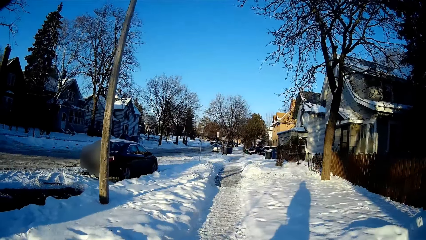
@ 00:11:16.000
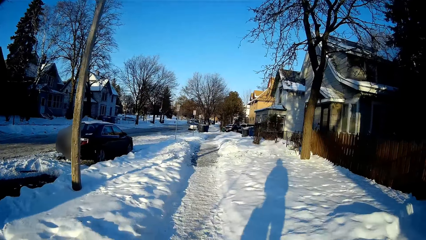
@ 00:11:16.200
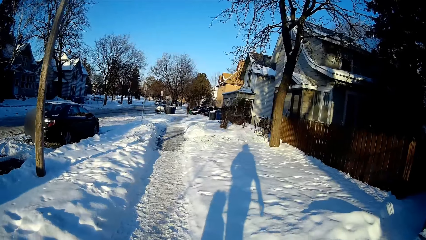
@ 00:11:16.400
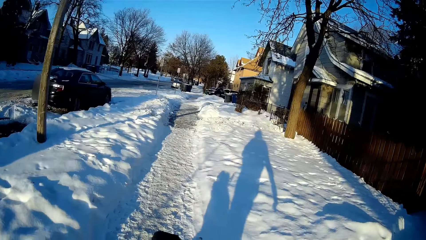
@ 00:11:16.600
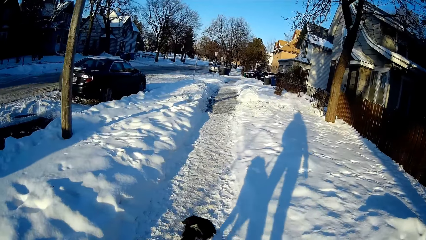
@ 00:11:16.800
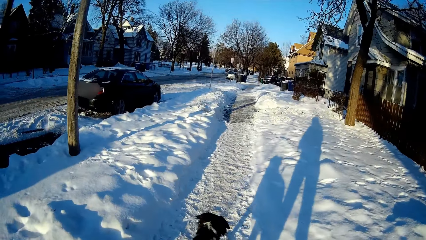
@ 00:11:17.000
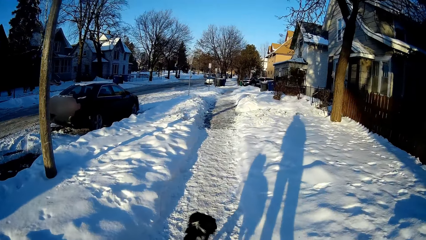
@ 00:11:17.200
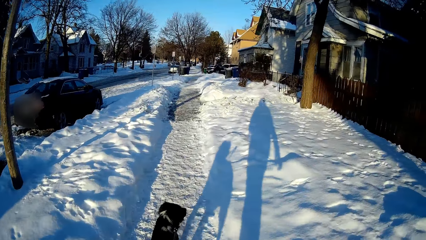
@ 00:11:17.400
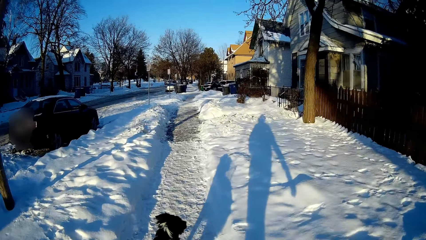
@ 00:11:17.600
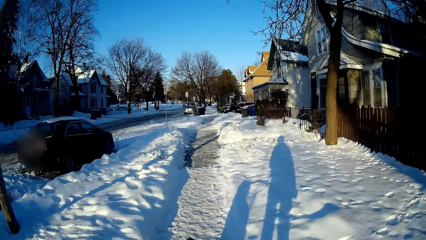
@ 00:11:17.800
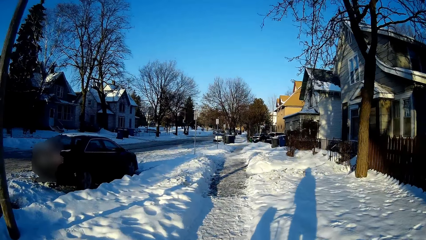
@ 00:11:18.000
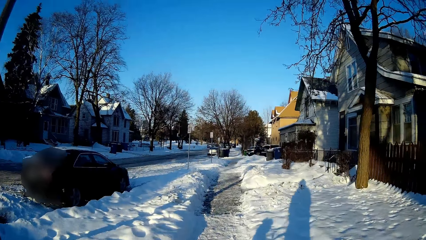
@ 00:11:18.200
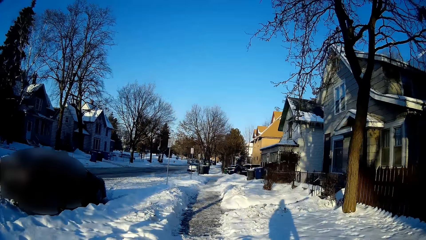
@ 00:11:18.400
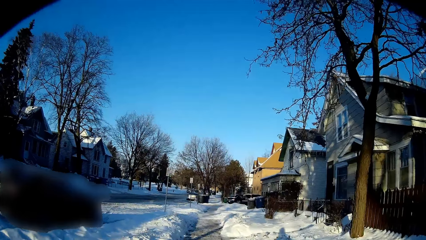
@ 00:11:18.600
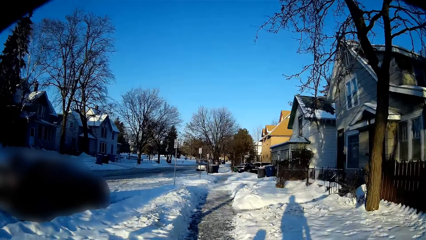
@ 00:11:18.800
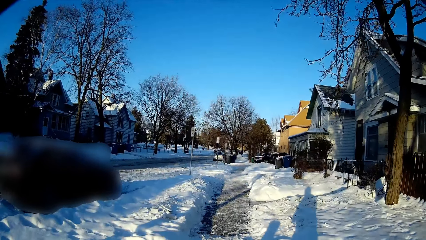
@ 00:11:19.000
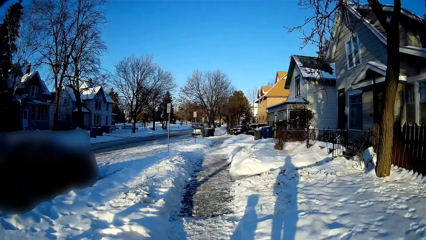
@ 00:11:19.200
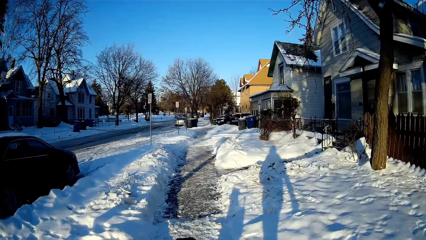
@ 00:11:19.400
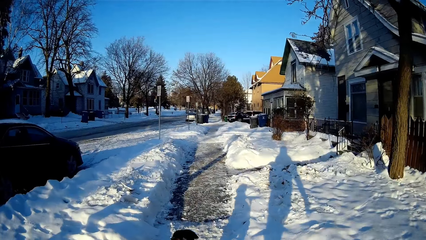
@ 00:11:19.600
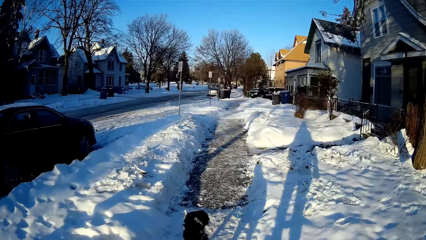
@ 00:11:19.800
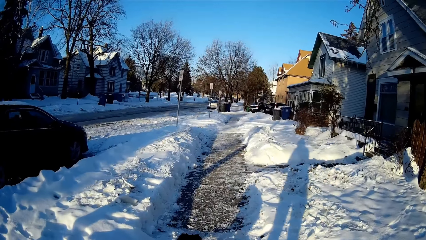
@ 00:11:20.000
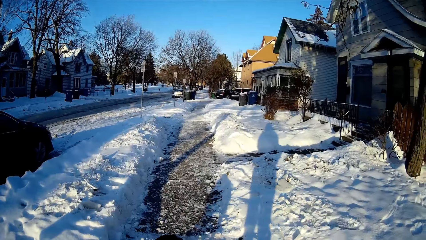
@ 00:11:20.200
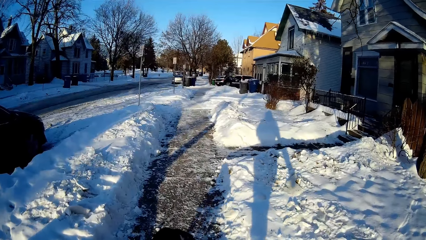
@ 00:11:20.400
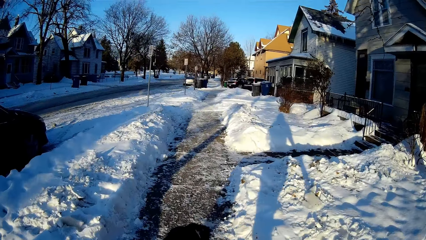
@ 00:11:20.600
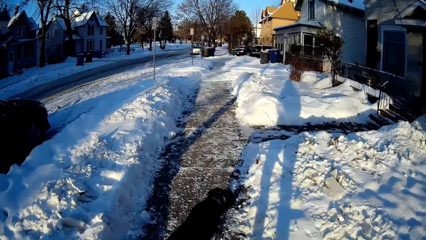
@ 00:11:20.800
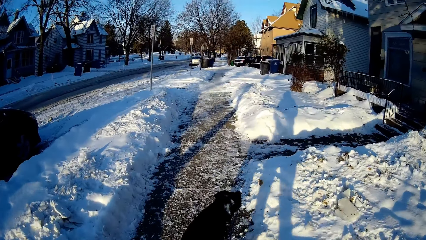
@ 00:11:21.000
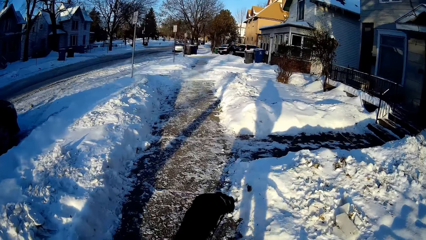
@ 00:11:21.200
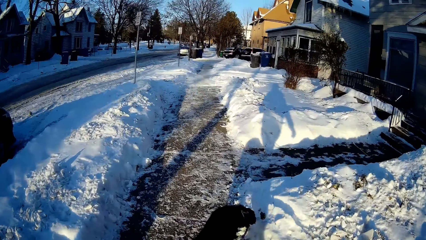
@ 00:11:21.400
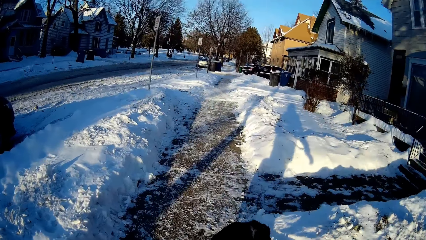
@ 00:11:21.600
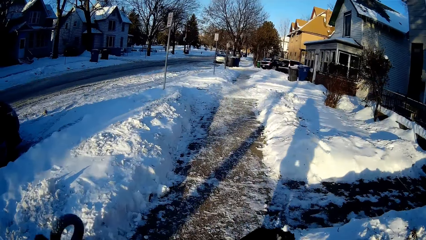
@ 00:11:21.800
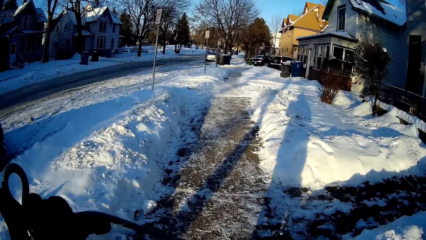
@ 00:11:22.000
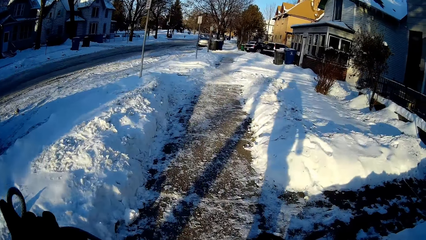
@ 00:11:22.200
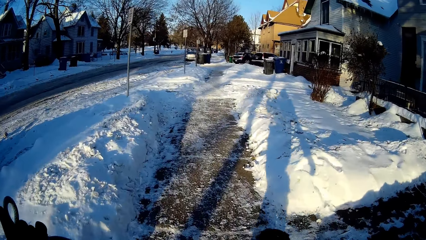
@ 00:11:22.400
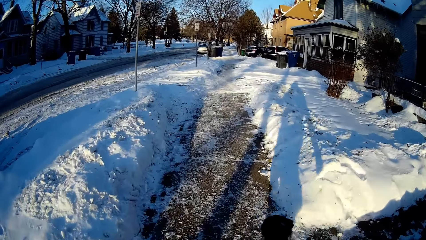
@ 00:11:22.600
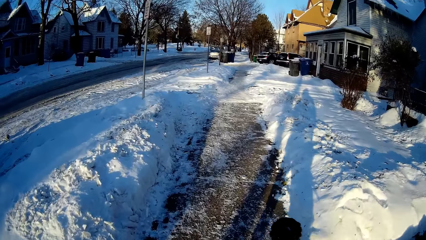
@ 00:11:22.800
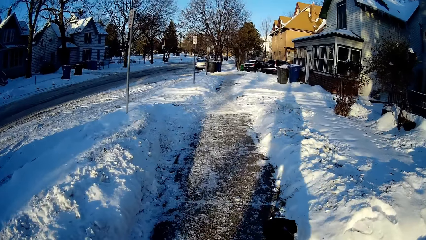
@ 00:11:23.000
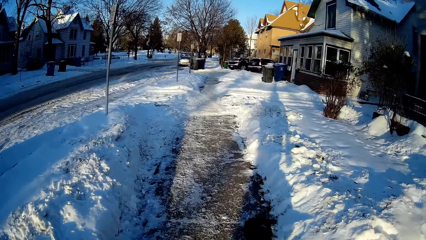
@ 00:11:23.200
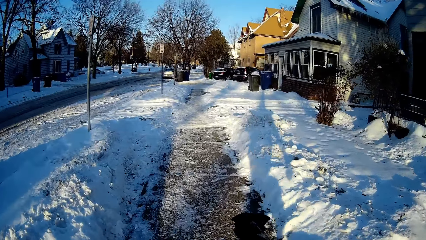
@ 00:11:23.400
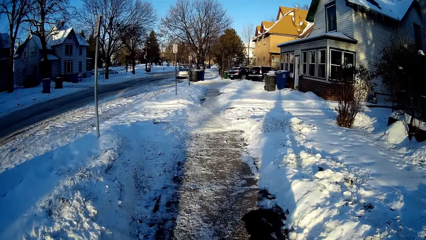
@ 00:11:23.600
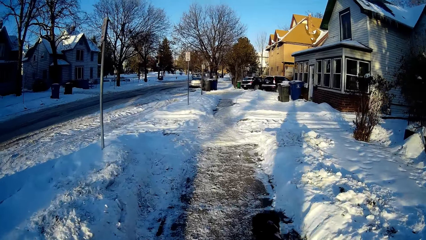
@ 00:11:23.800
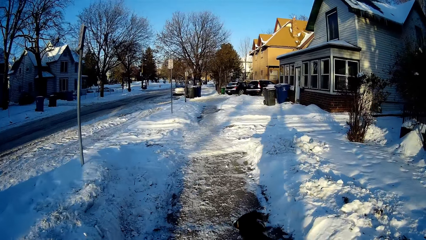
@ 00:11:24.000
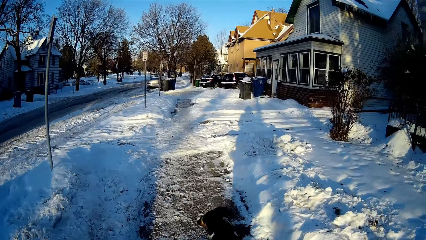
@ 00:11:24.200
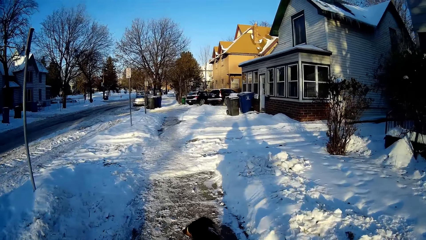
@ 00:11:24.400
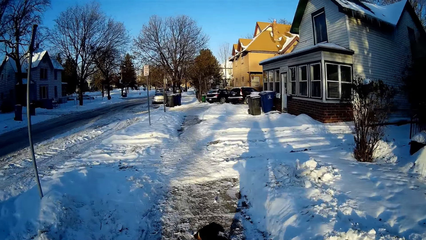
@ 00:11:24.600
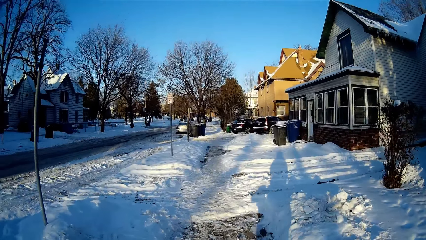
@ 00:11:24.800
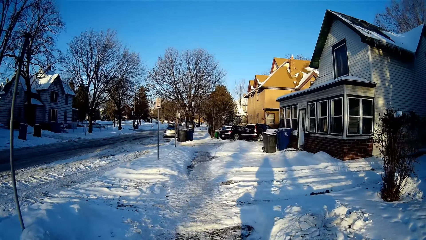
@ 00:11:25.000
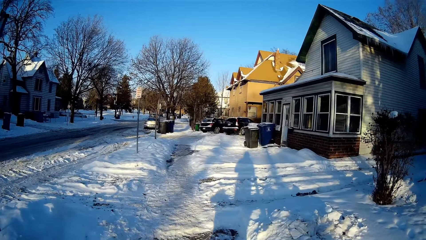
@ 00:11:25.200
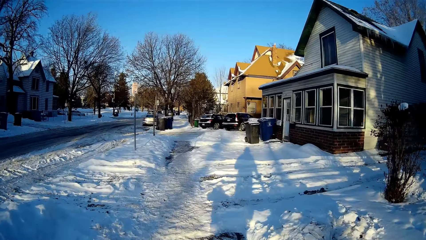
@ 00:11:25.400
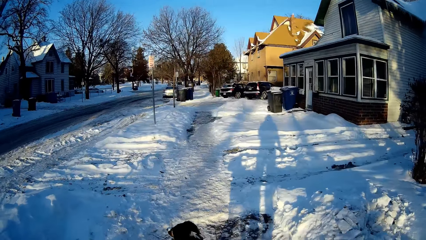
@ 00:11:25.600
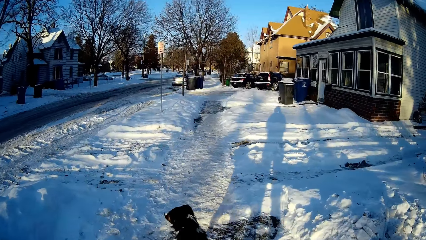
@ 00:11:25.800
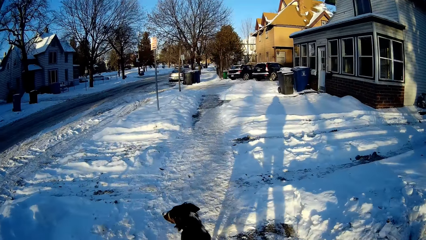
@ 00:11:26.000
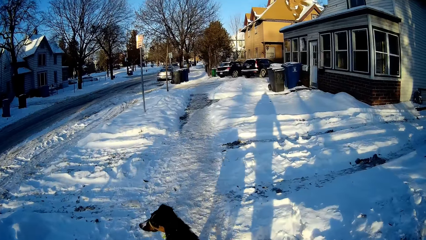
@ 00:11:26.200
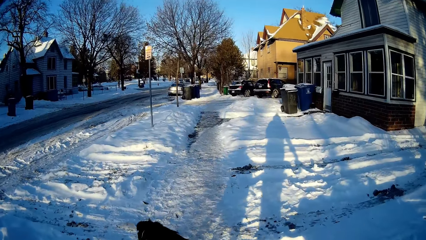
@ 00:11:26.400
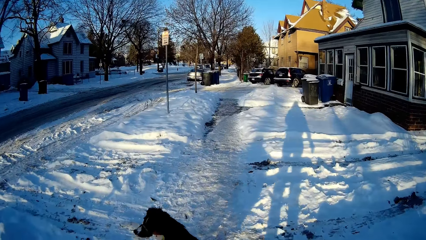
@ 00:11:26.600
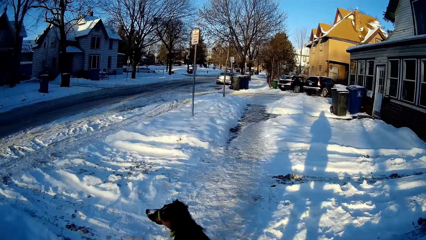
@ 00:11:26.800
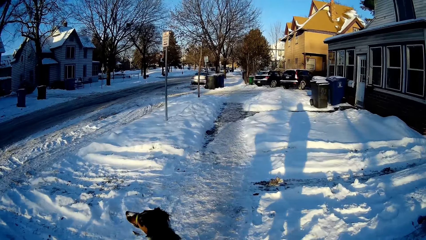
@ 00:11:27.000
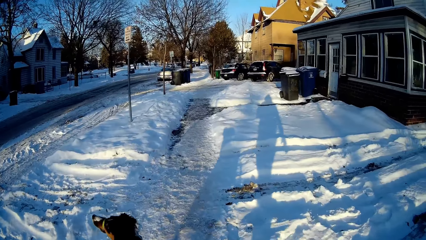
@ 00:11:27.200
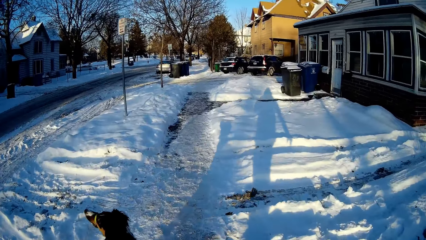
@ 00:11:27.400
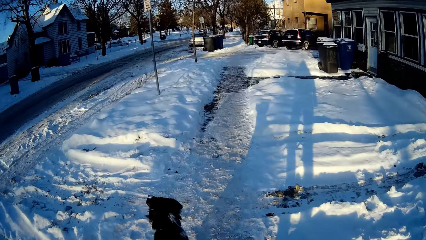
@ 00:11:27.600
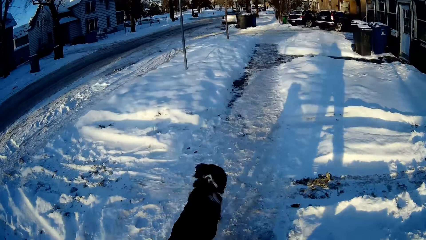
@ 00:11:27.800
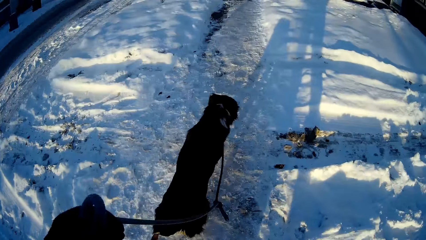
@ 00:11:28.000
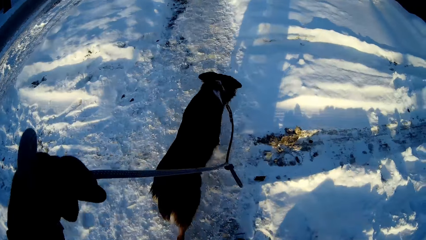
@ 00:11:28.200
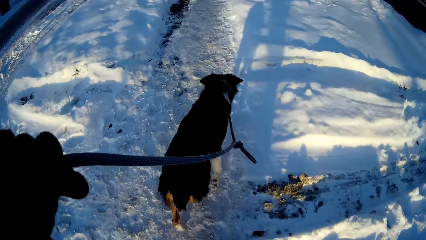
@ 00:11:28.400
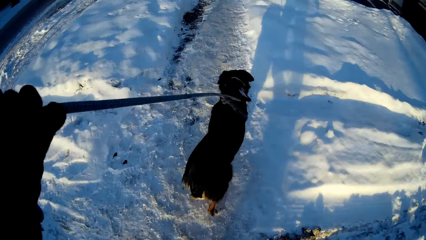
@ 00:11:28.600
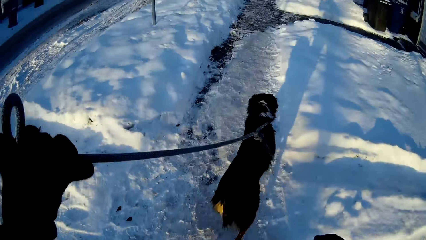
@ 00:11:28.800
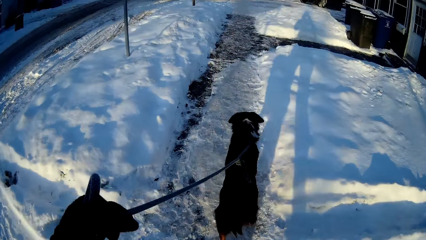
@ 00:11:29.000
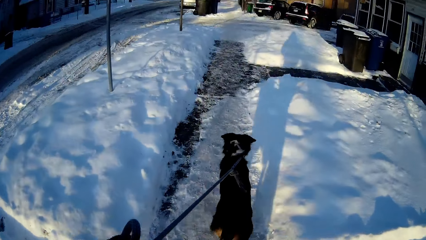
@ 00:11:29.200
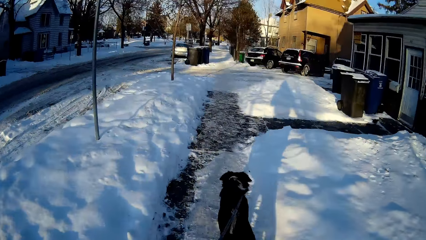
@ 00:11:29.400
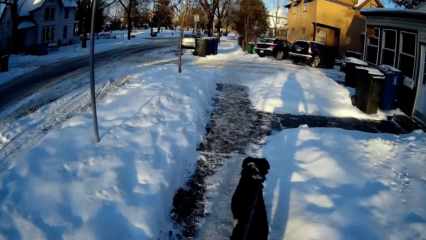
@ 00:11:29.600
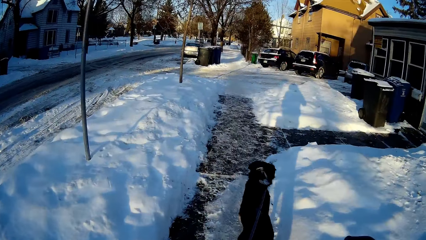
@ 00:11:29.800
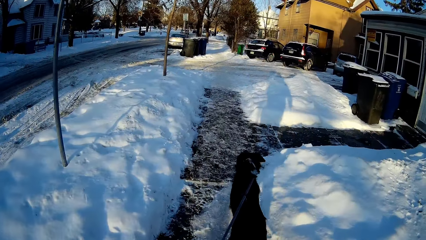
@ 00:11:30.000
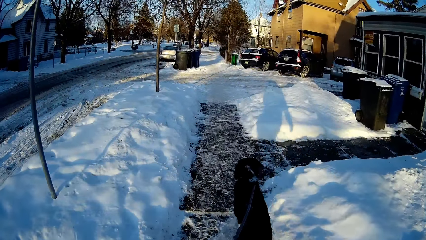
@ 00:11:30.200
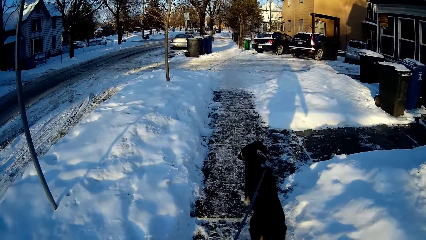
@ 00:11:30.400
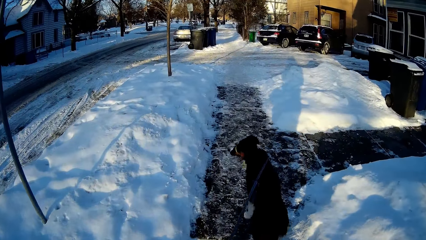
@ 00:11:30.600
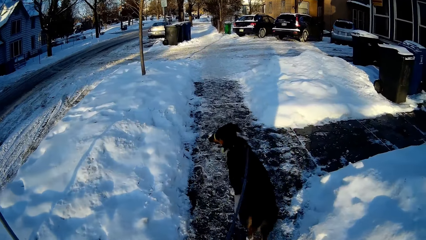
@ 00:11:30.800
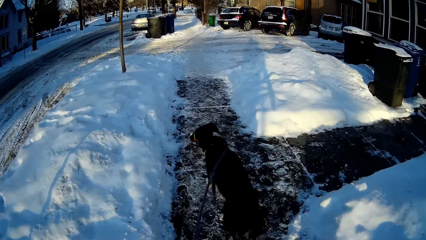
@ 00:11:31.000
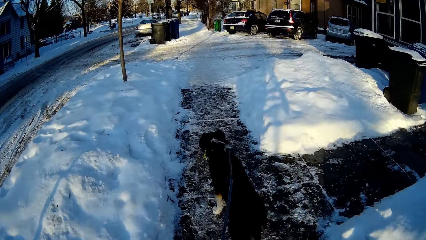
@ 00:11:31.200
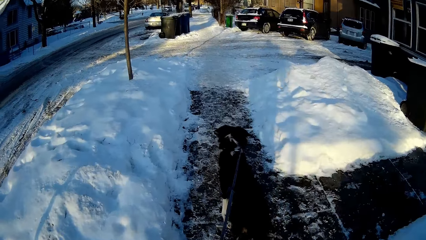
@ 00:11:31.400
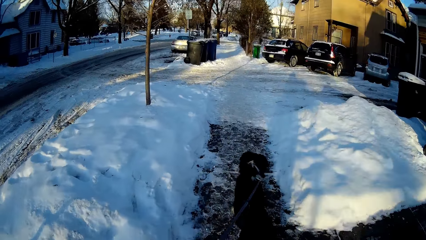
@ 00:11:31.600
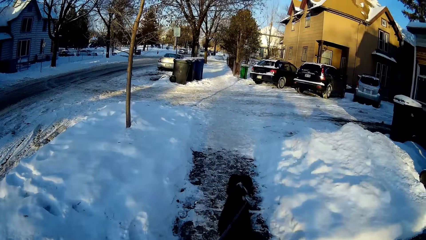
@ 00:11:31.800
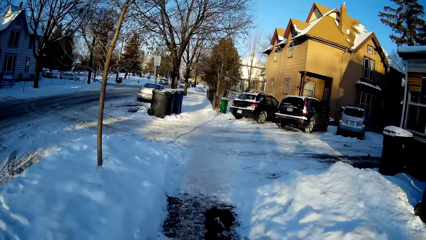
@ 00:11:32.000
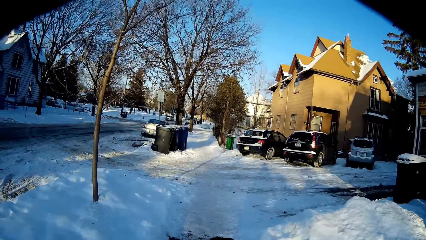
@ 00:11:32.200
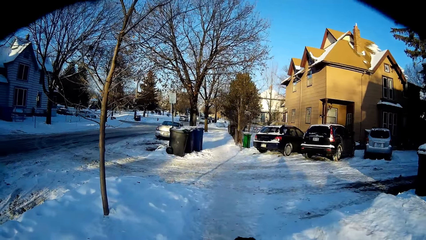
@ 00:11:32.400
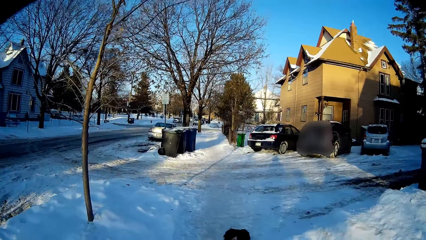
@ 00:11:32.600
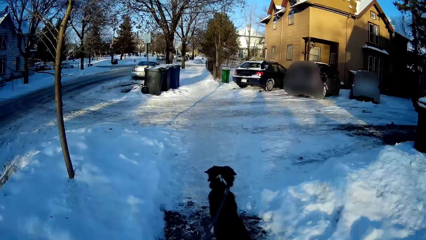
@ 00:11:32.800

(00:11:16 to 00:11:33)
The camera wearer's dog walks on the street. The camera wearer lifts a dog leash on the hand. They pull the dog leash.
